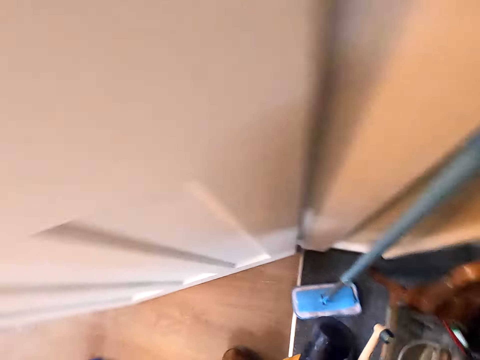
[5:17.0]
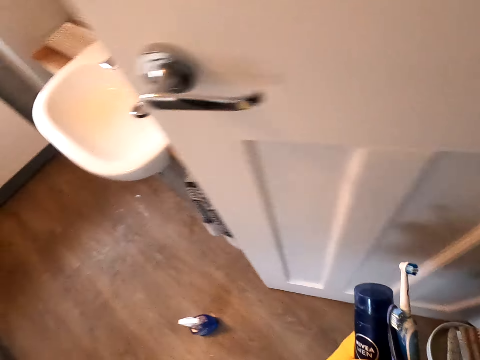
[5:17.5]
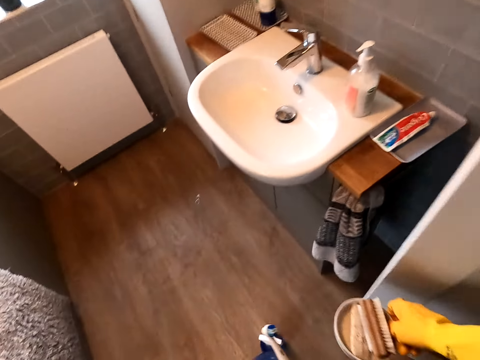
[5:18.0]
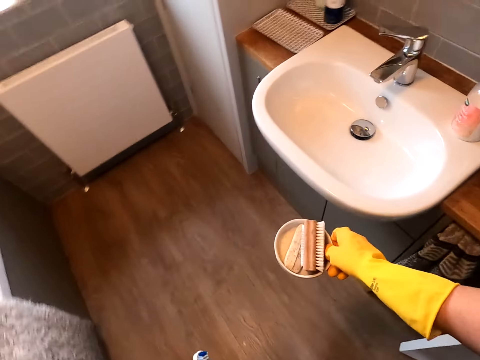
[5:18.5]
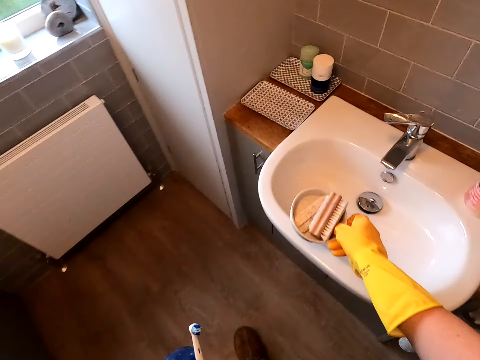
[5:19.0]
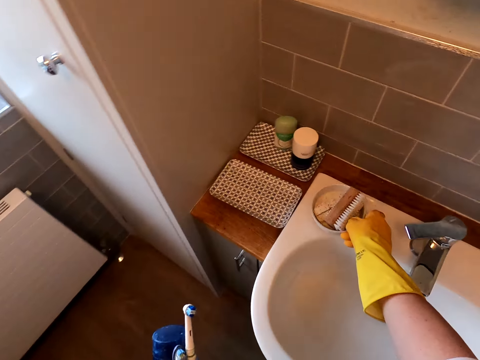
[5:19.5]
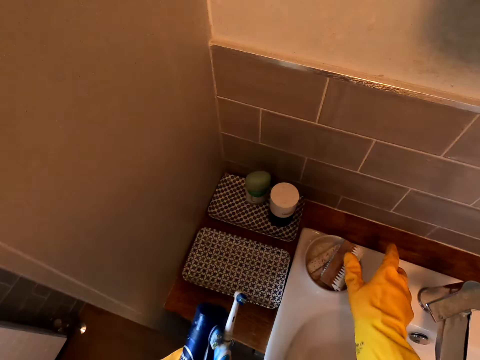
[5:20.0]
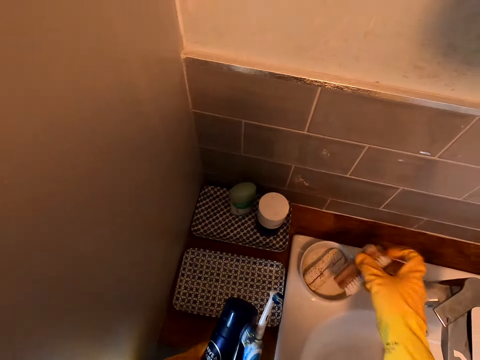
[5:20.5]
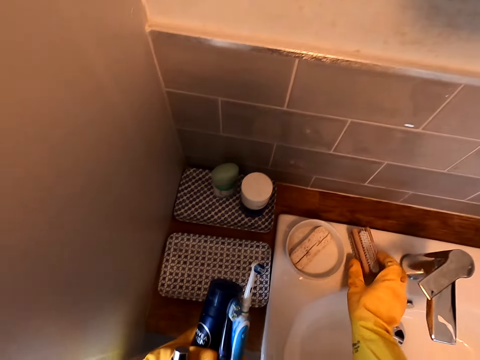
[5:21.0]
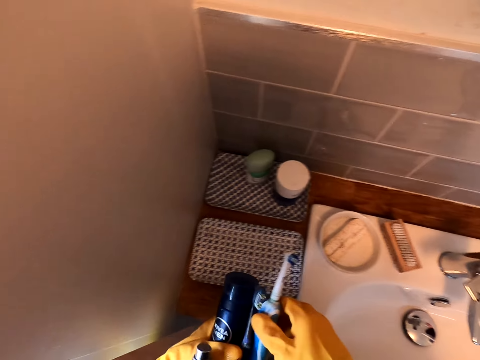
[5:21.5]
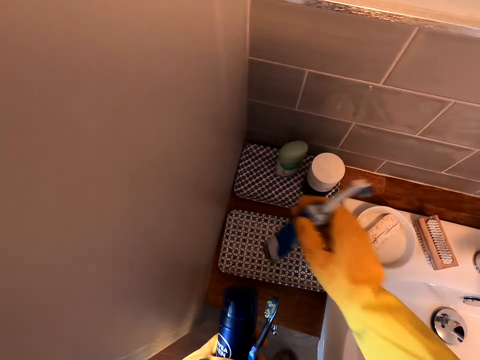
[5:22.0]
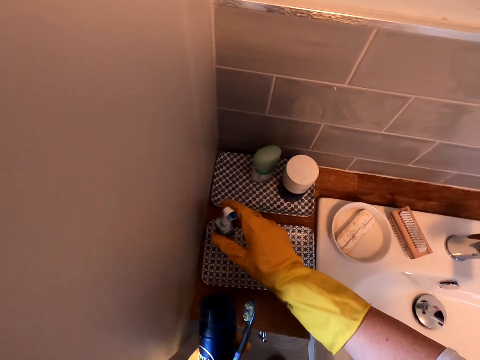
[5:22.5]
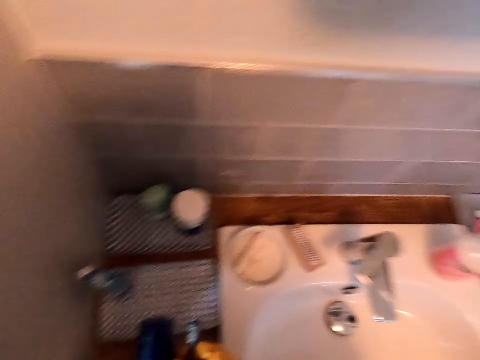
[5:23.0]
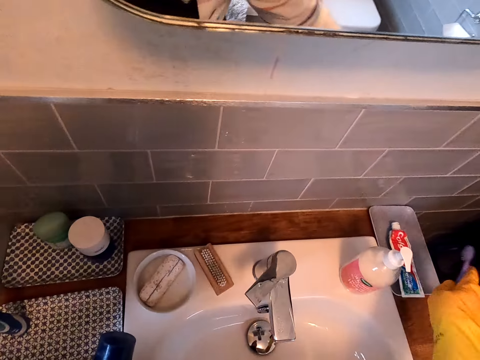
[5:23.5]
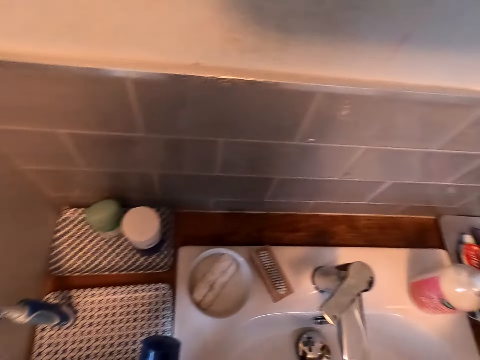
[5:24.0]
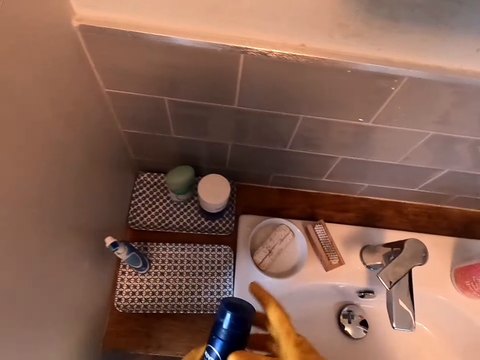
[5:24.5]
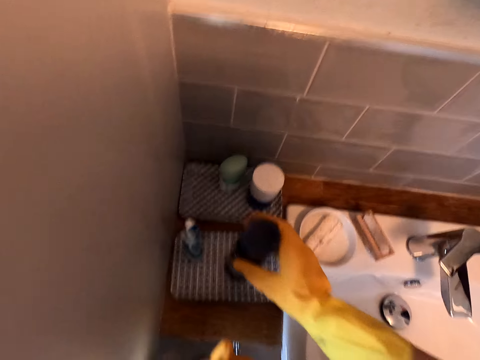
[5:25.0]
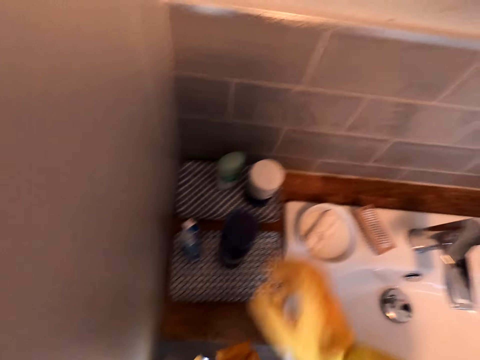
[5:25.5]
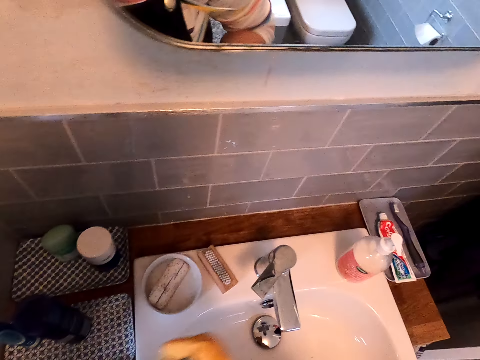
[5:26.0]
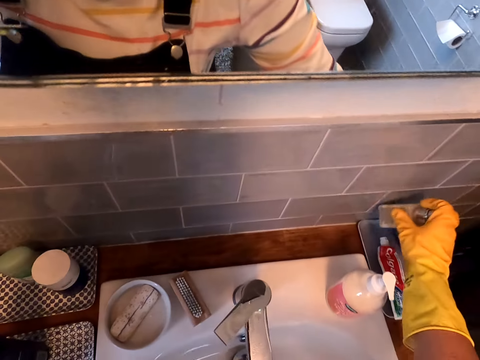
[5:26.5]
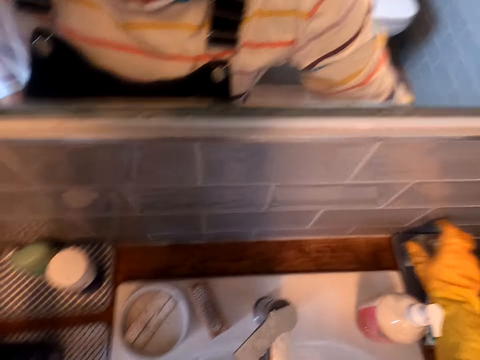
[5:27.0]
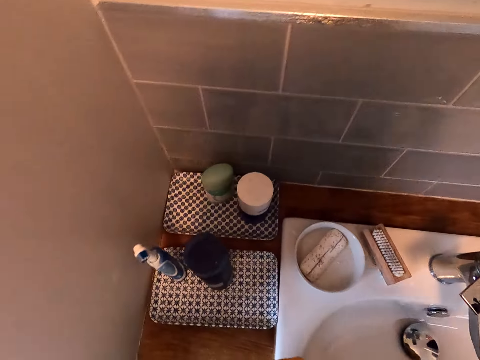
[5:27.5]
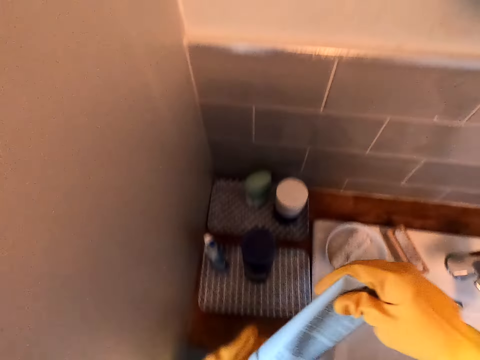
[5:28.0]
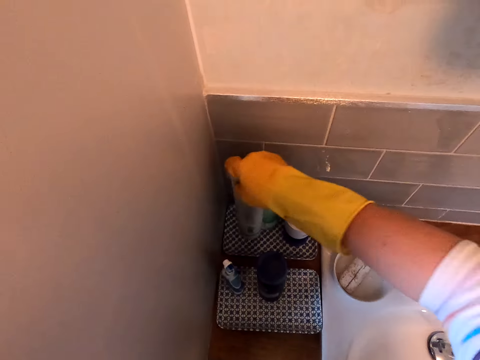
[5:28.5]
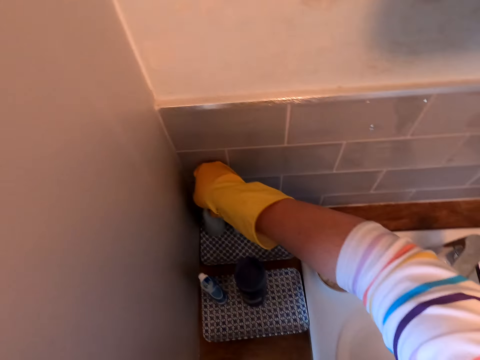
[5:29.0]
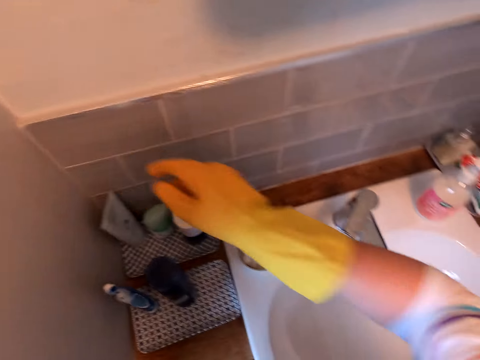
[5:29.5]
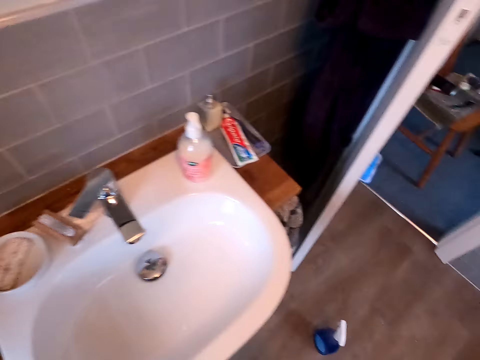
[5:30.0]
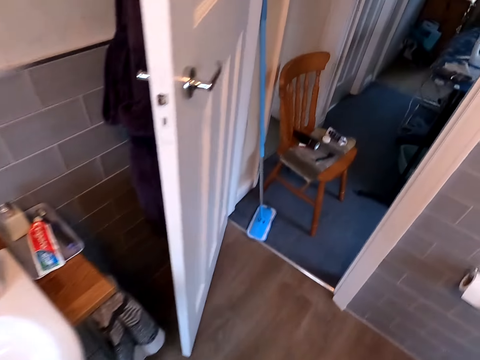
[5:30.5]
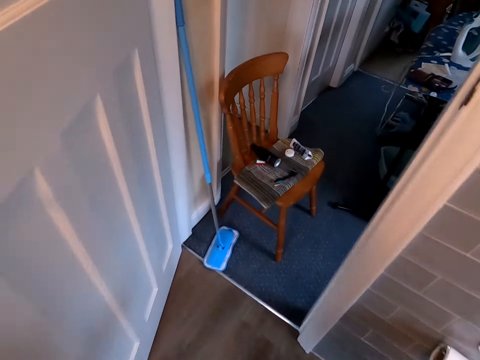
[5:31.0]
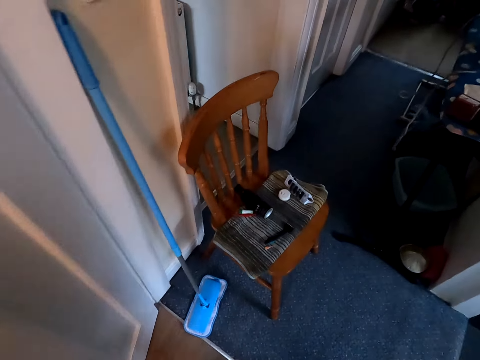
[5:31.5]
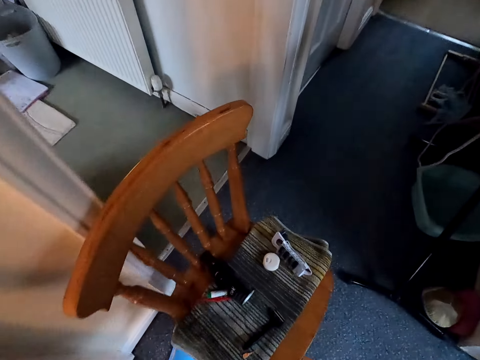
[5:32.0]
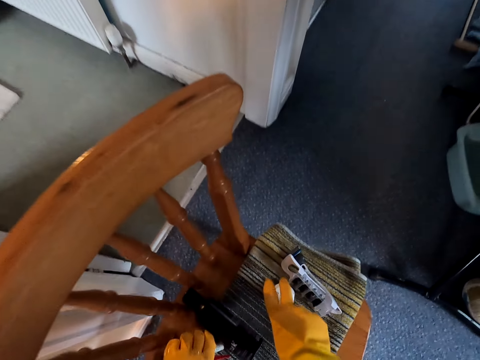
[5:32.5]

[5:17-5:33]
The camera wearer walks. They turn around. They arrange the toiletries on the trays. They put down the tray. They put down the brush. They put down the bottle. They put down the spray. They put down the oil tube. They walk towards the chair.

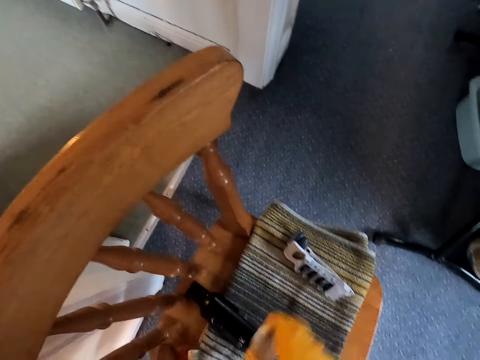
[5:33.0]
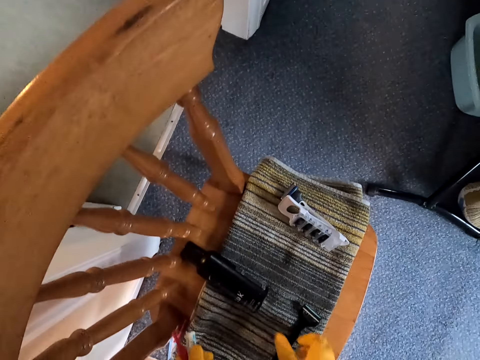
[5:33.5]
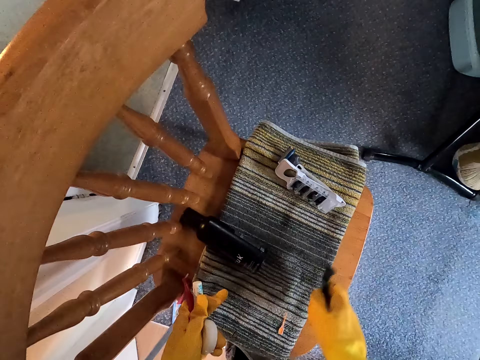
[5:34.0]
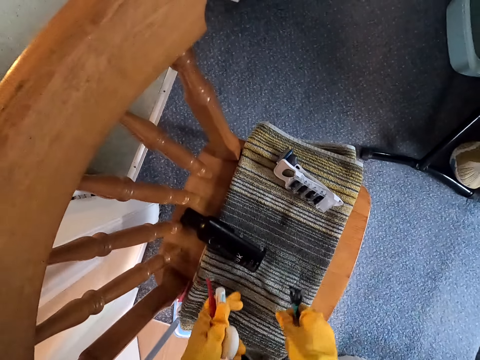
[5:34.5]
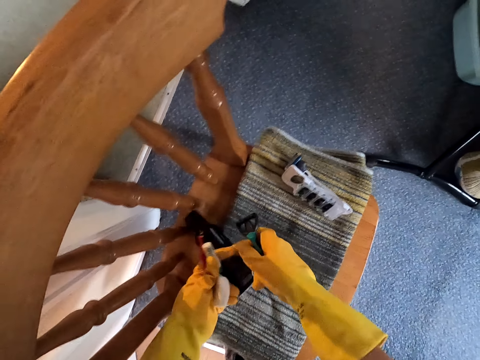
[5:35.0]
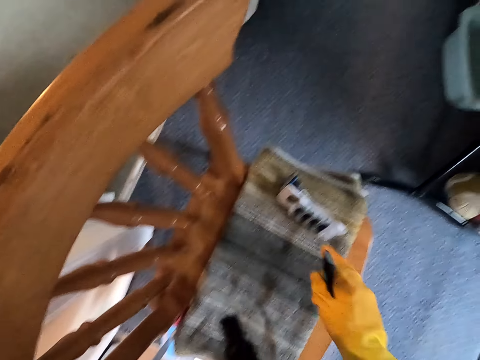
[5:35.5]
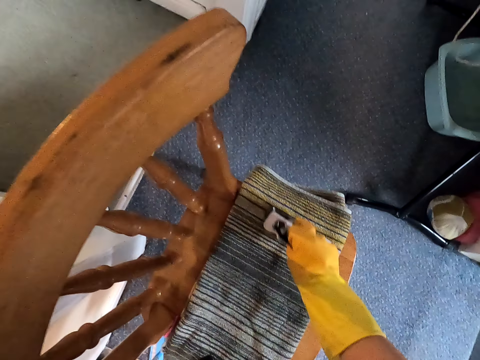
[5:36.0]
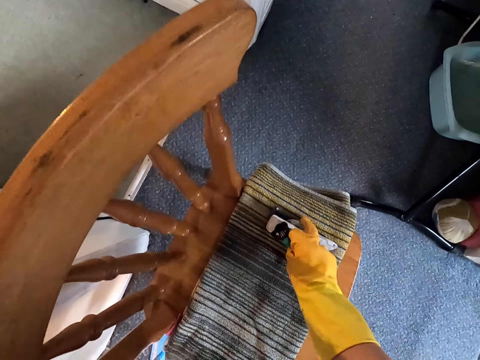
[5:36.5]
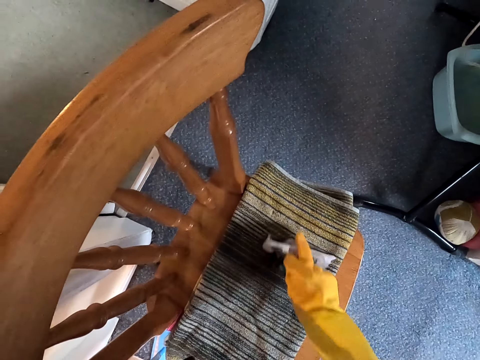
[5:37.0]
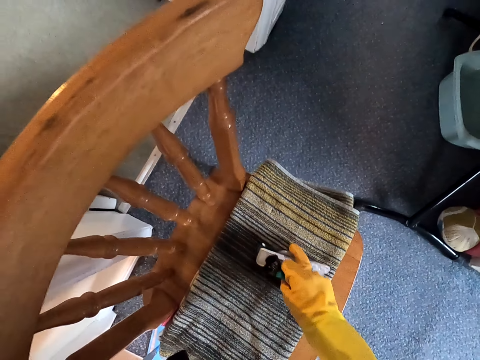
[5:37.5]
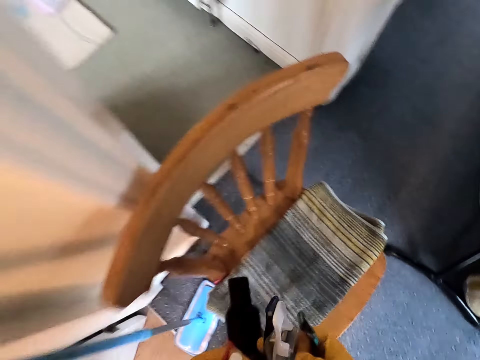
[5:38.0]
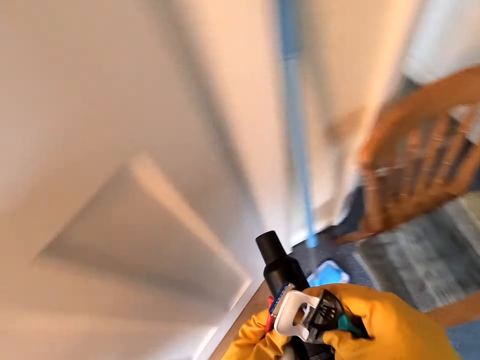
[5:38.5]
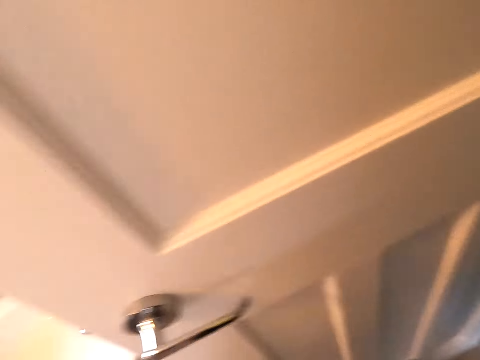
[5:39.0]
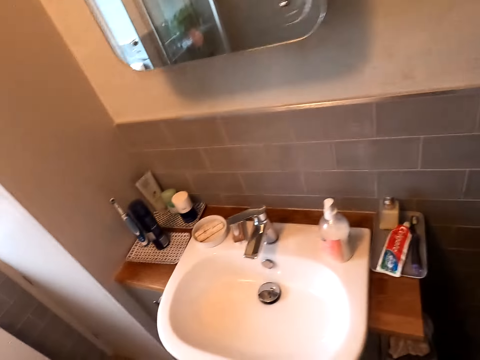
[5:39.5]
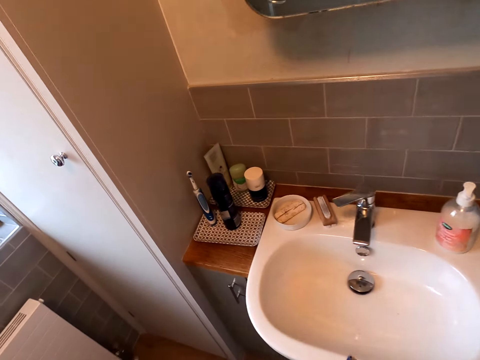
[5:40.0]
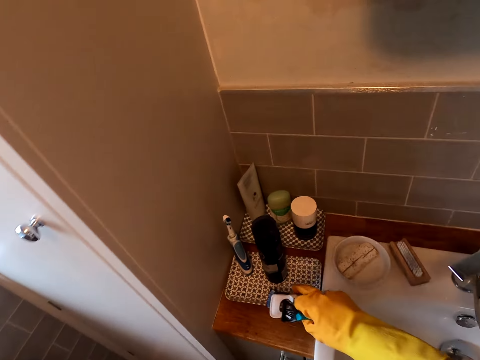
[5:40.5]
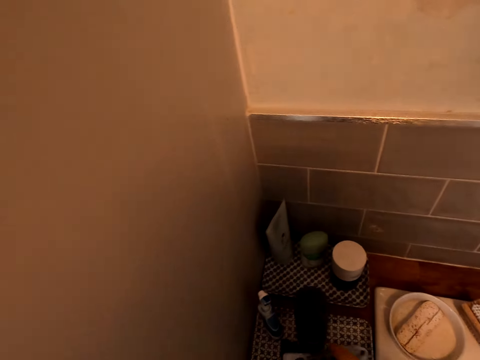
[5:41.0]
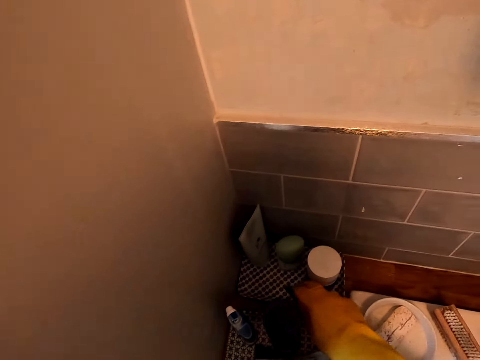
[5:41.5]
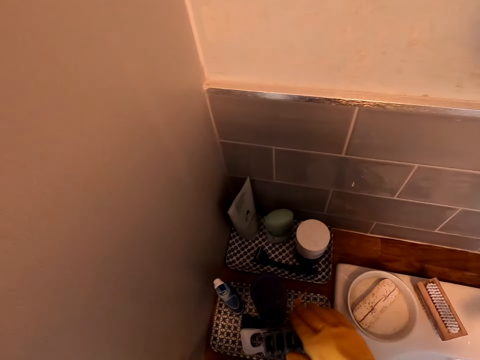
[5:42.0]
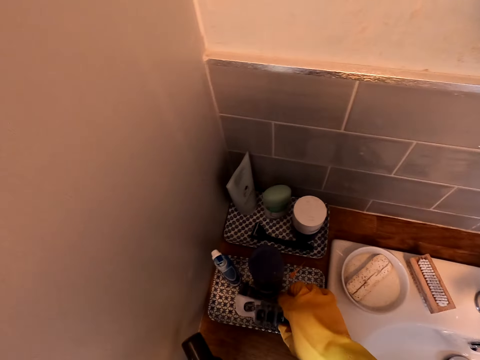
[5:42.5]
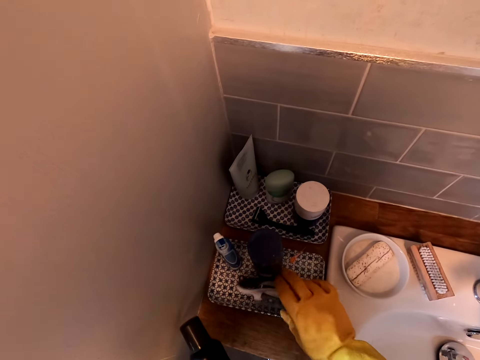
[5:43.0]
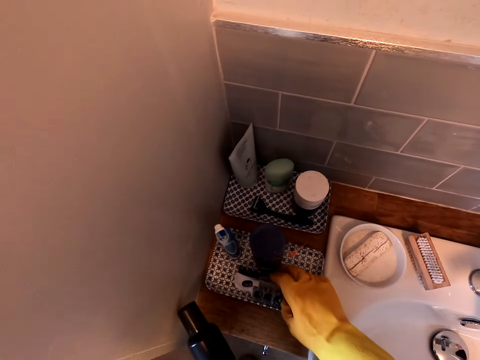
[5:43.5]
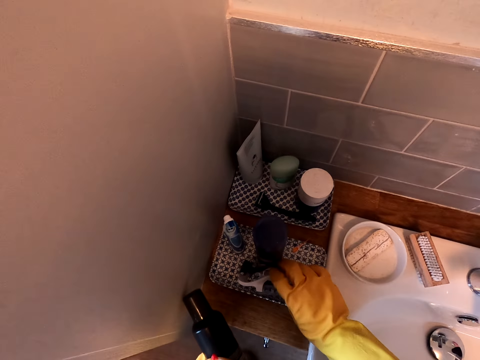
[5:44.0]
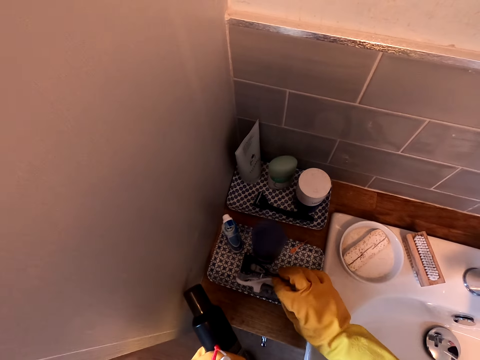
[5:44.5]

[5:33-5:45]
The camera wearer takes the items or toiletries on the chair. They walk towards the sink. They arrange the toiletries on the trays. They put down the items.
